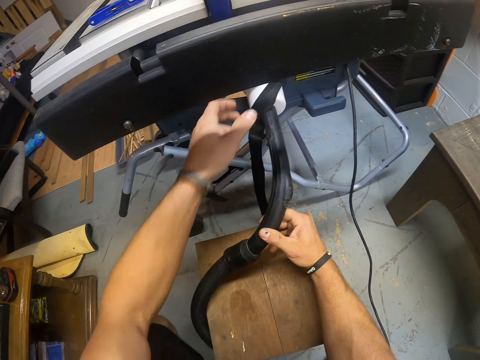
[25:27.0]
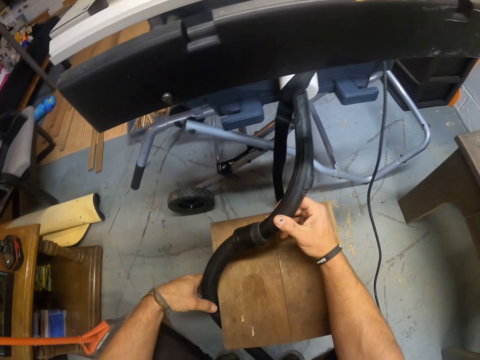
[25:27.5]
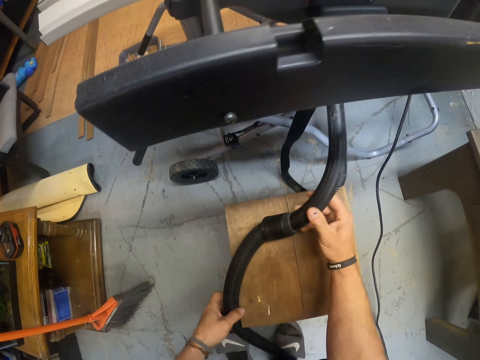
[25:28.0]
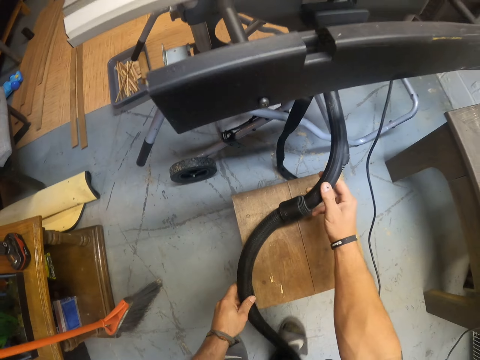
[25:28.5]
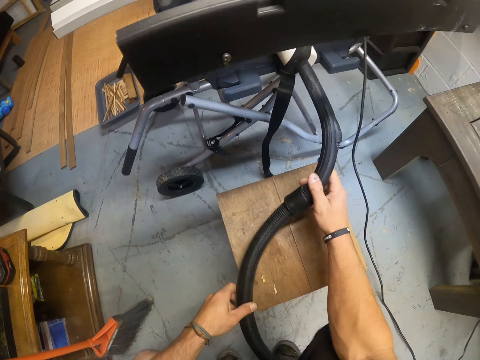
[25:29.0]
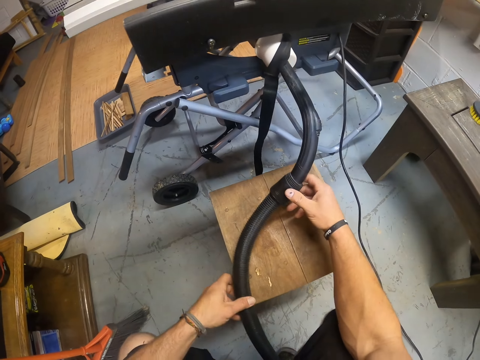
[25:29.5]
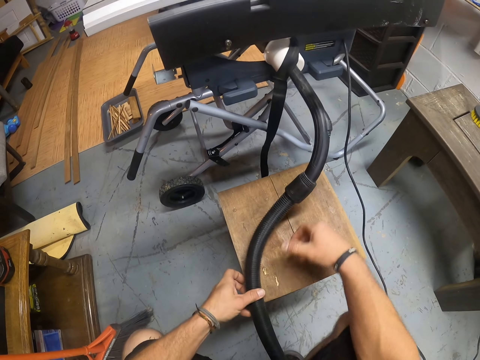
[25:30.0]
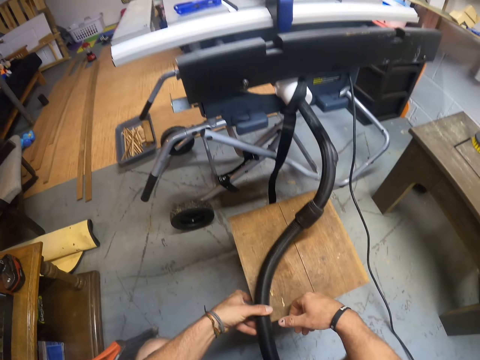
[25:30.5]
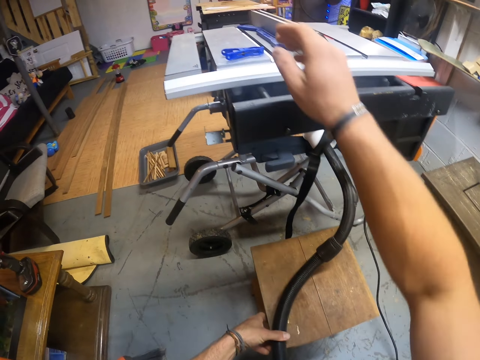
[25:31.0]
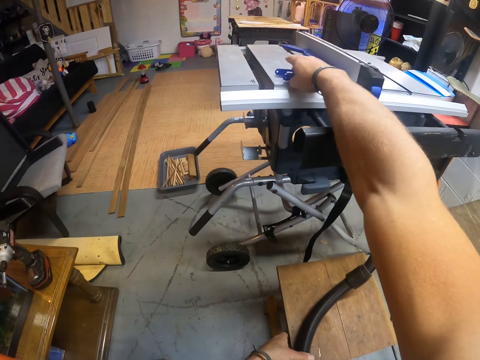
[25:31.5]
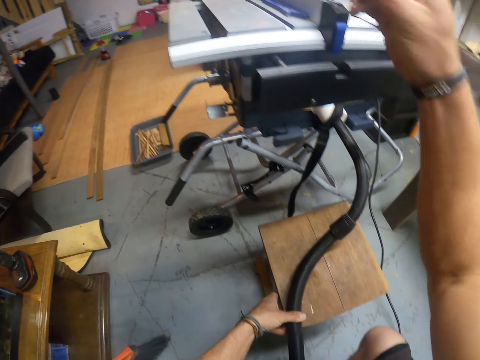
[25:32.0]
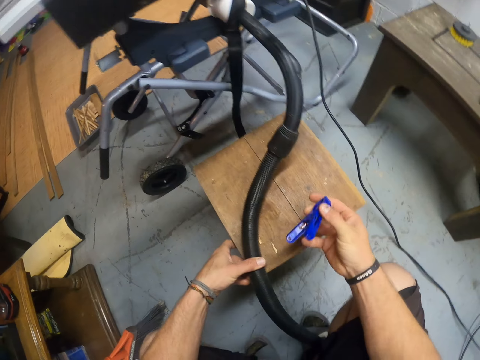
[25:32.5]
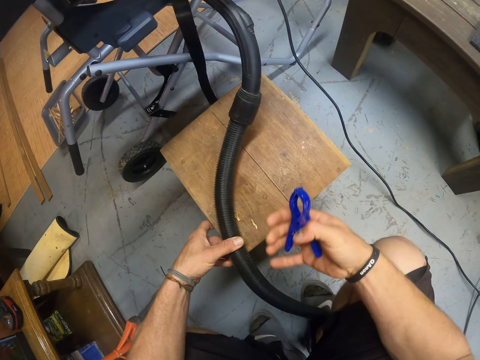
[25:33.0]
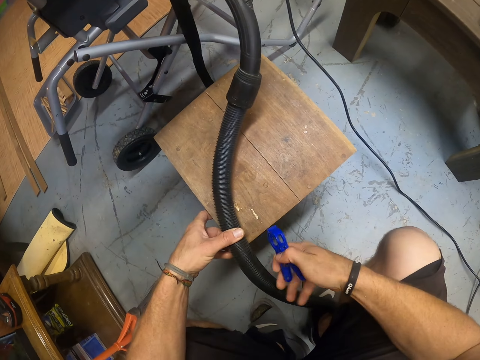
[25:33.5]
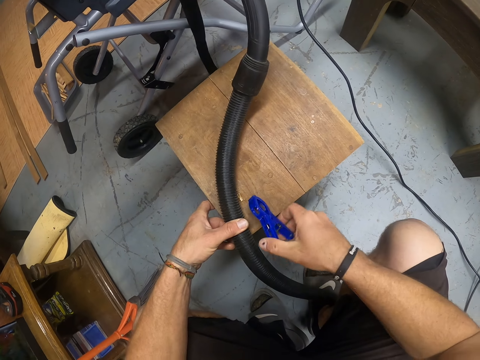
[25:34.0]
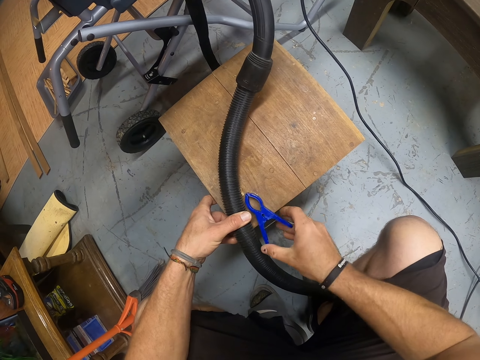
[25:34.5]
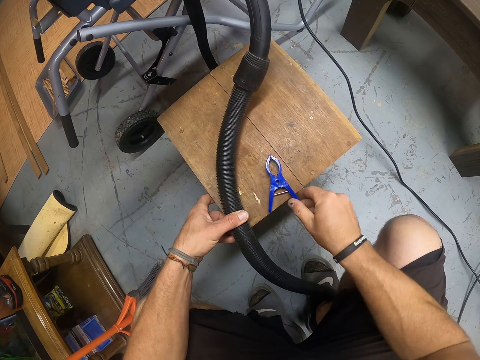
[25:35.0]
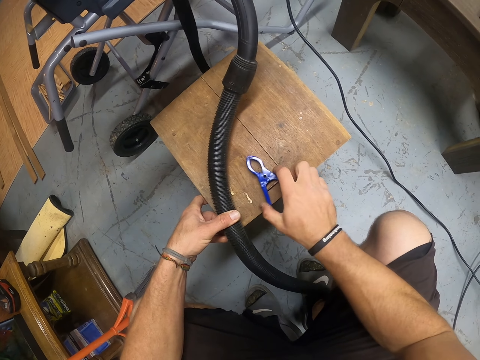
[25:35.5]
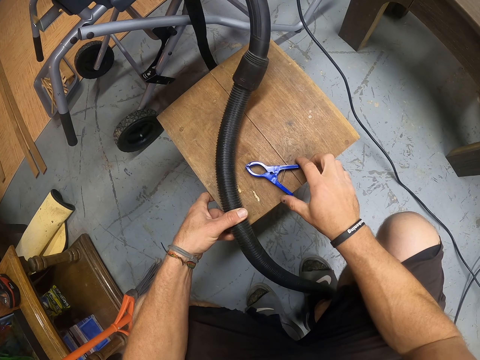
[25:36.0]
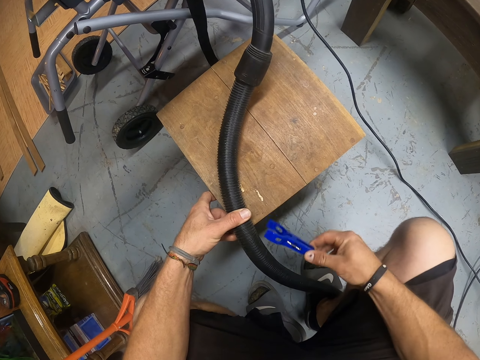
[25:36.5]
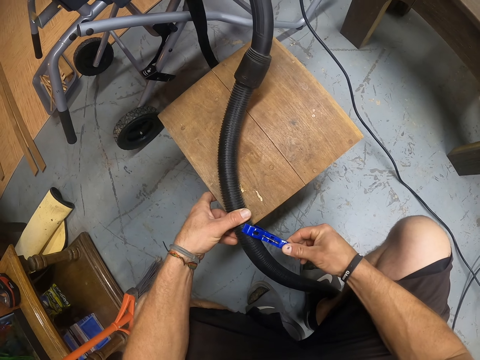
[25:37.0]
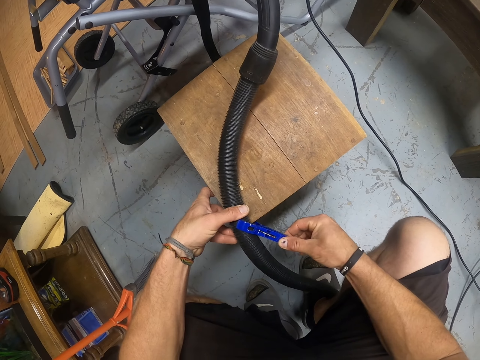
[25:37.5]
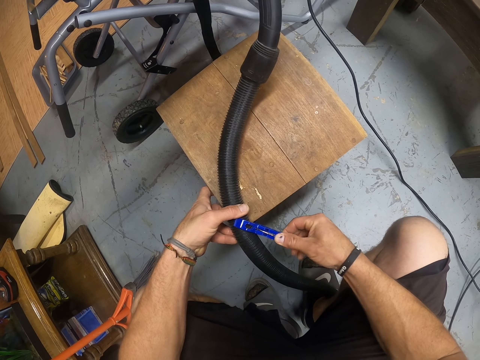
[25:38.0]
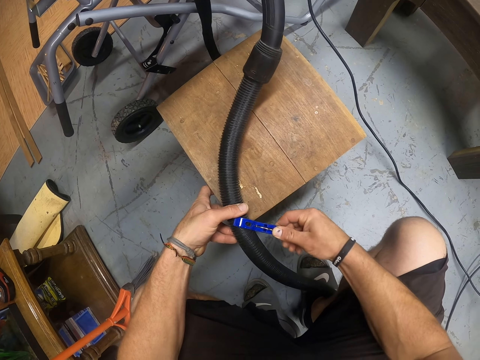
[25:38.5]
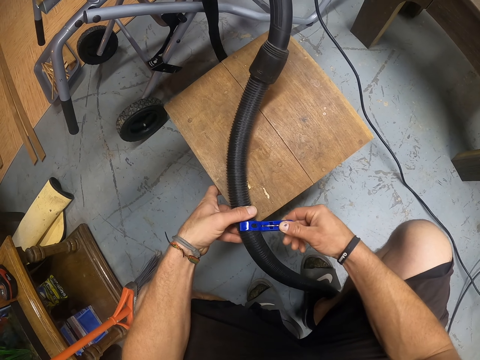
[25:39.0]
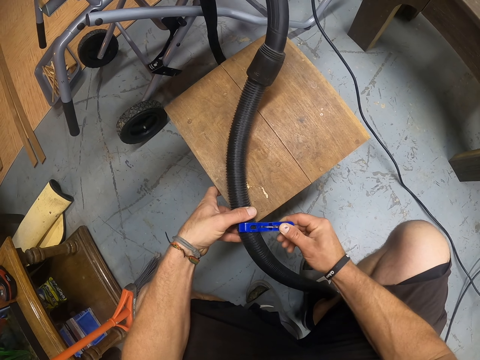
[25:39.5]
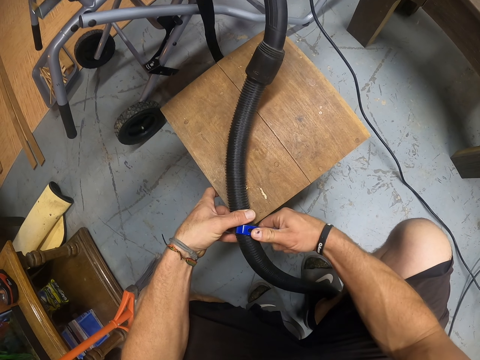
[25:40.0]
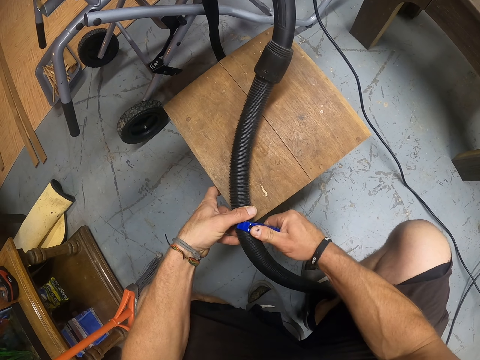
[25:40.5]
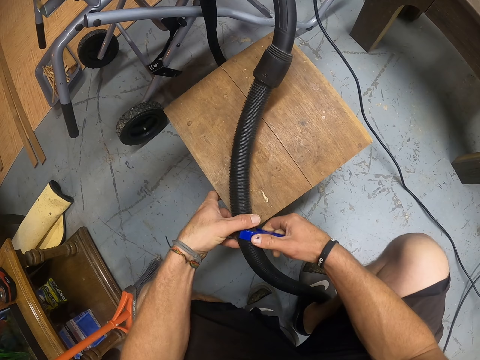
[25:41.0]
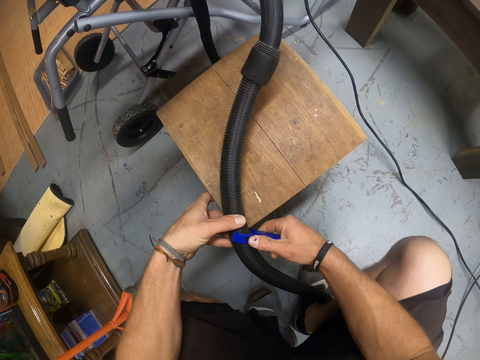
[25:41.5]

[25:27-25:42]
The camera wearer places the vacuum hose on the wooden stool with both hands. He collects a peg from the table saw with his right hand. He drops the peg on the wooden stool with his right hand. He picks up the peg from the wooden stool with his right hand. He clips the vacuum hose on the stool with the peg in his right hand.

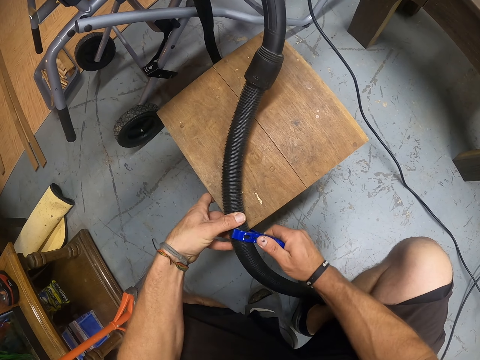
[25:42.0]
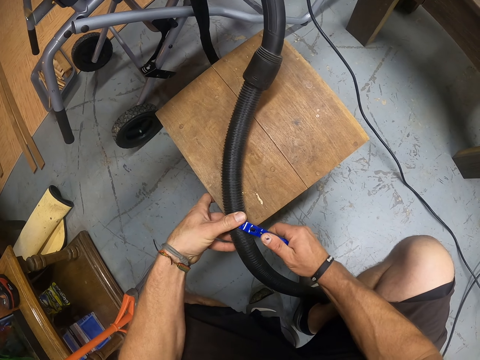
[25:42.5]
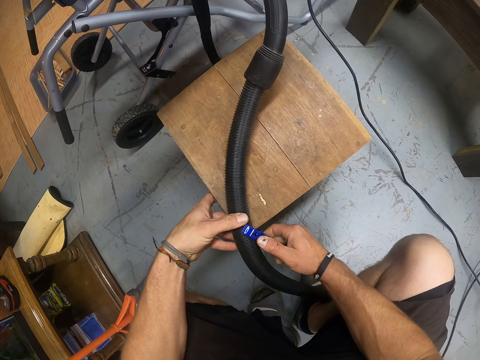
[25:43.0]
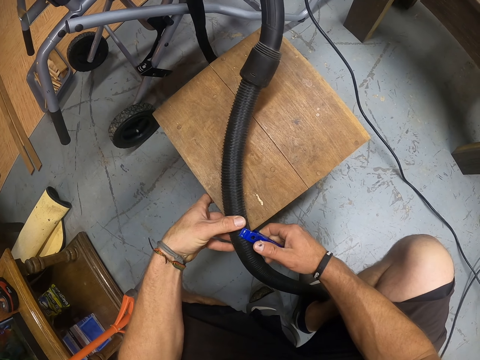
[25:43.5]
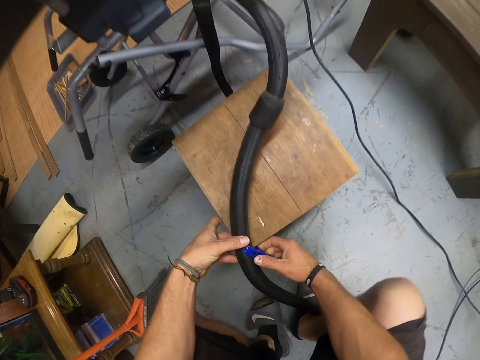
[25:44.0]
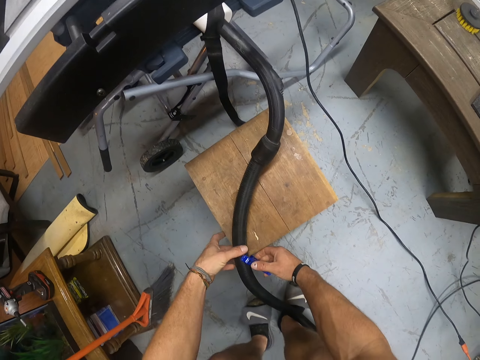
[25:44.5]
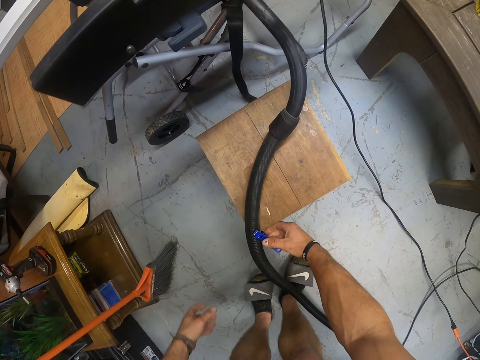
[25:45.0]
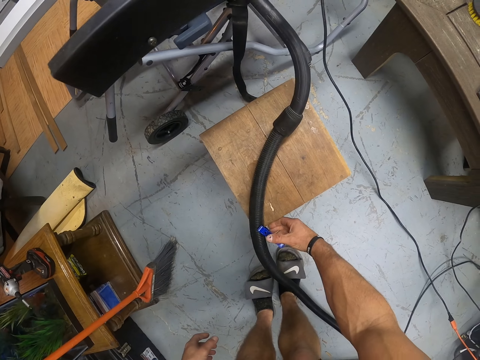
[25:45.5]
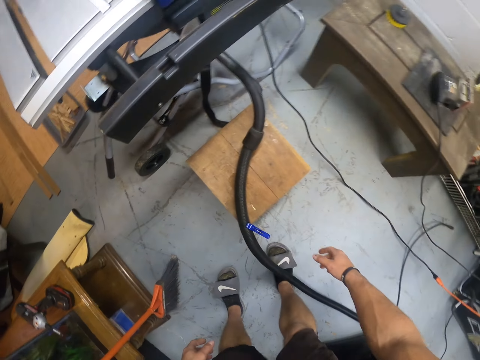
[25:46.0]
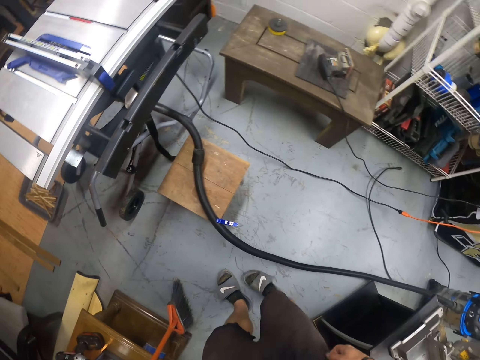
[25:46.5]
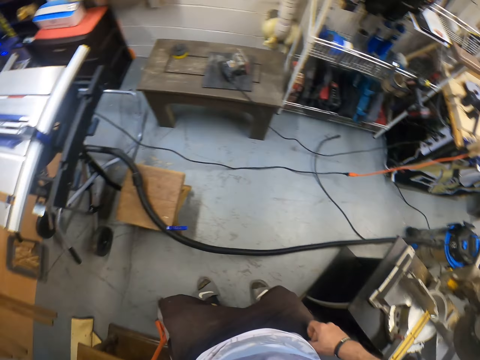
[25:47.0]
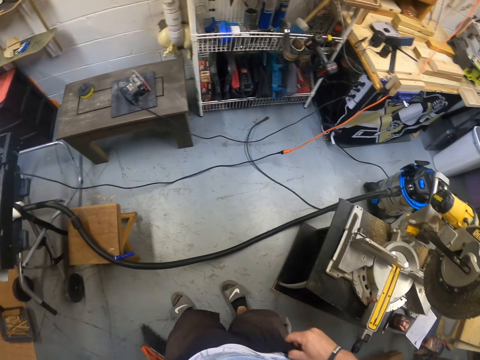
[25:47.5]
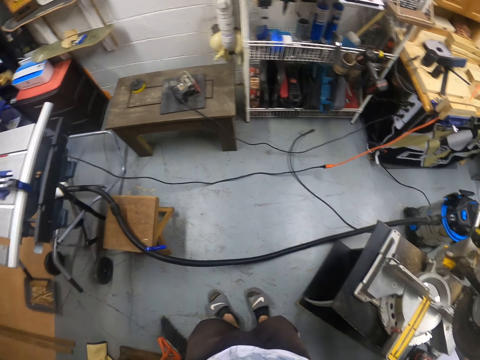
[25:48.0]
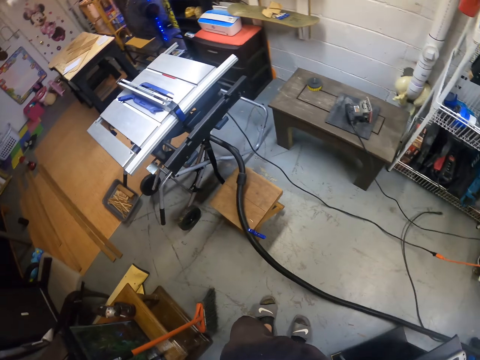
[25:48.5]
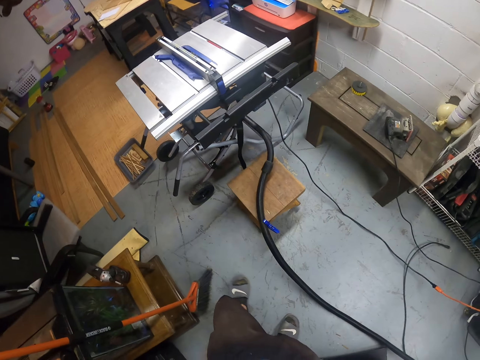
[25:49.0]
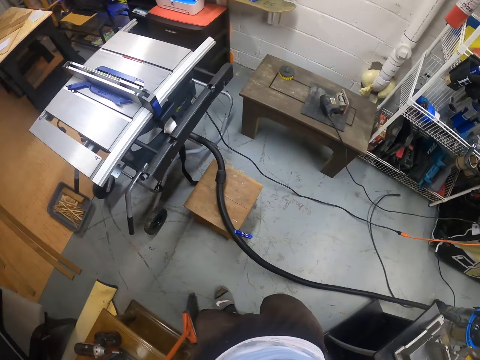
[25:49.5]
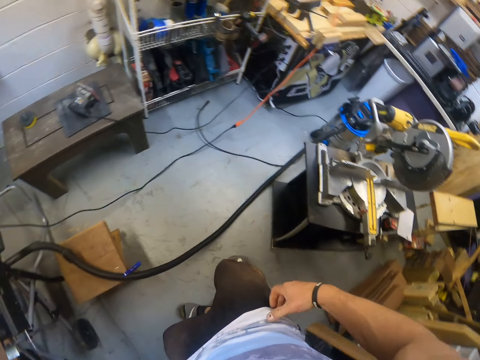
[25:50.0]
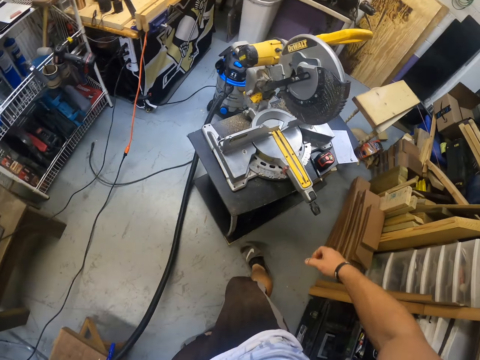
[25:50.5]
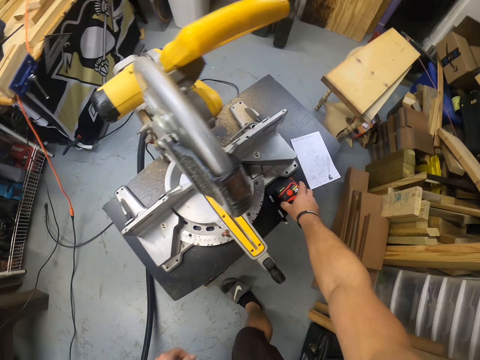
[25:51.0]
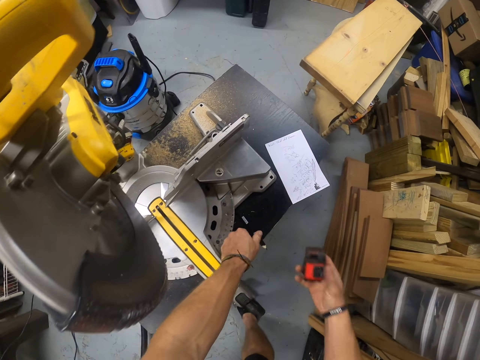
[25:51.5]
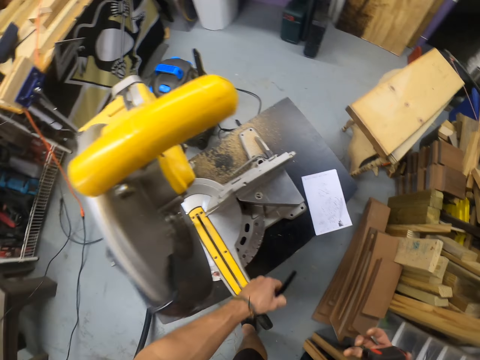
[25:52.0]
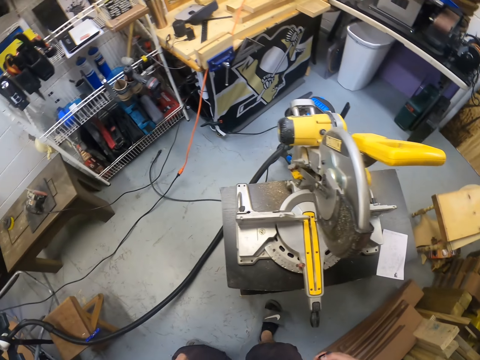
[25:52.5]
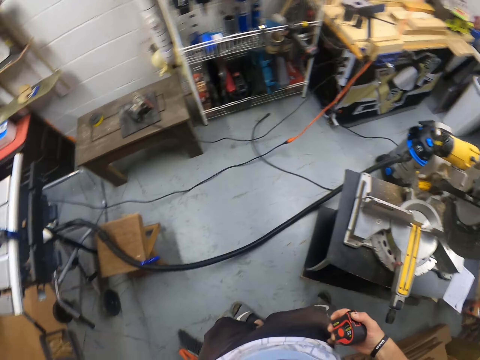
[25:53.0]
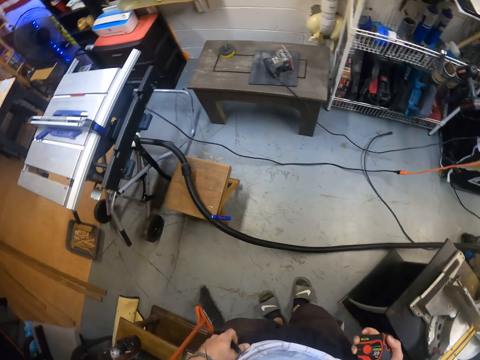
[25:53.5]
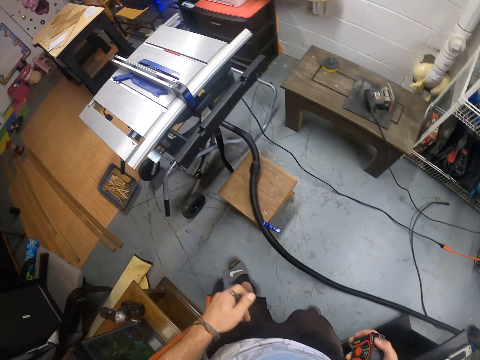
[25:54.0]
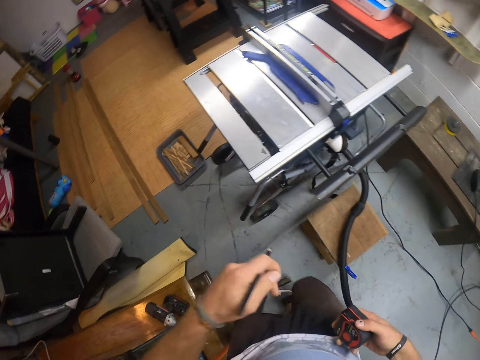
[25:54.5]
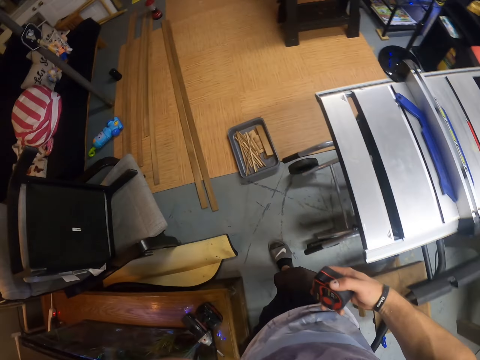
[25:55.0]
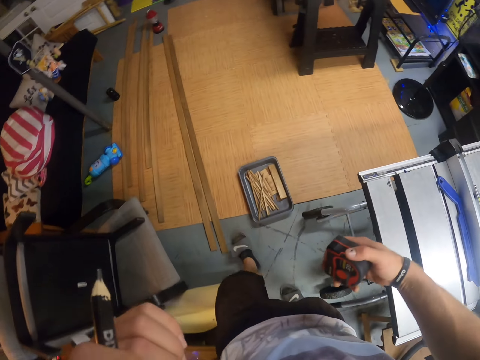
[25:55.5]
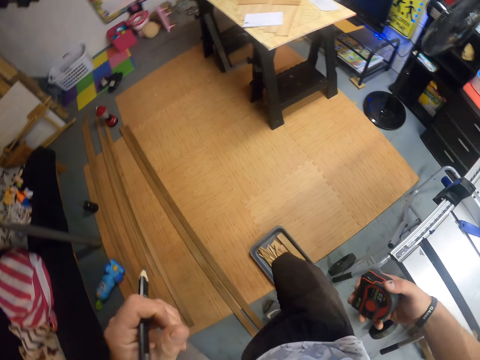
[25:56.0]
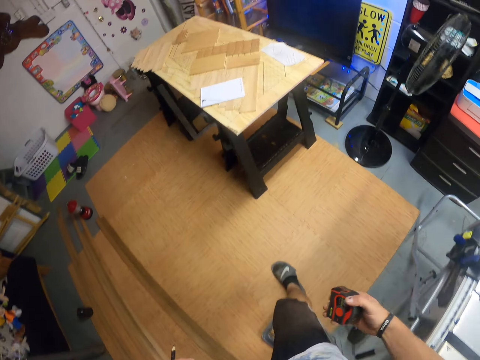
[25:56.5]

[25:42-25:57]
The camera wearer looks around the room. He adjusts his shirt with his right hand. He picks up a measuring tape from a black table with his right hand. He picks up a pen from the black table with his left hand. He walks away from the black table. He walks around the room.
